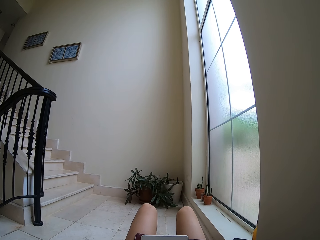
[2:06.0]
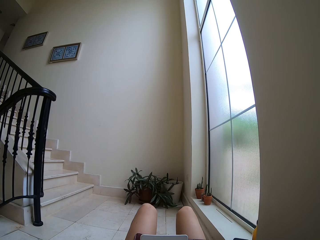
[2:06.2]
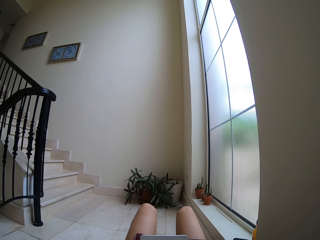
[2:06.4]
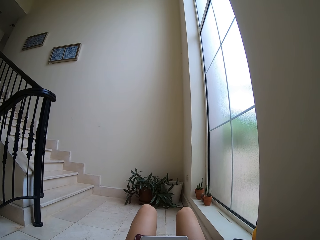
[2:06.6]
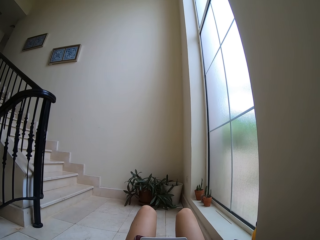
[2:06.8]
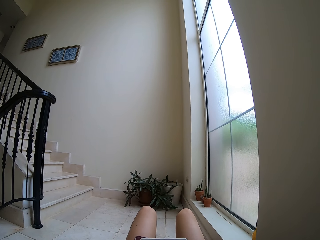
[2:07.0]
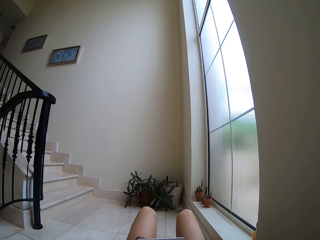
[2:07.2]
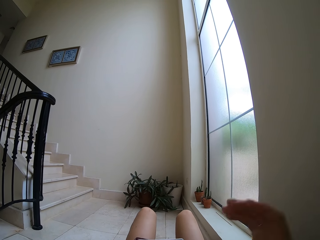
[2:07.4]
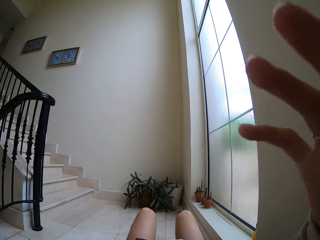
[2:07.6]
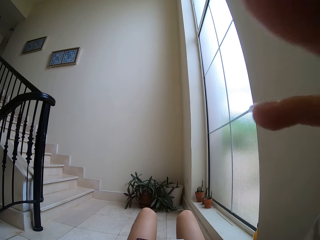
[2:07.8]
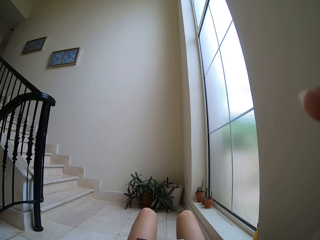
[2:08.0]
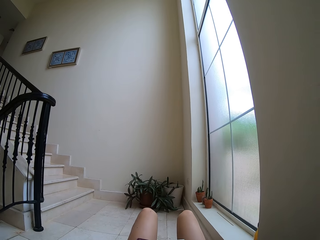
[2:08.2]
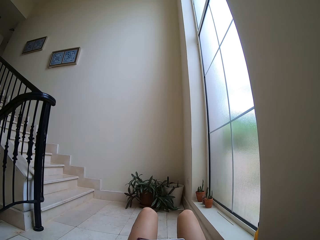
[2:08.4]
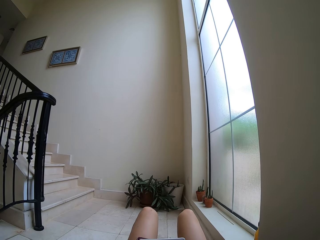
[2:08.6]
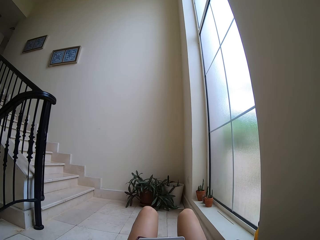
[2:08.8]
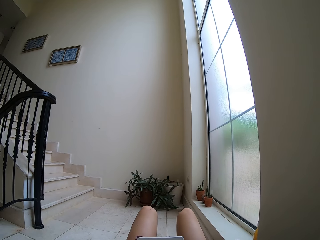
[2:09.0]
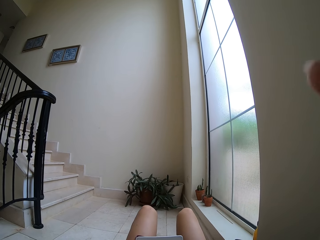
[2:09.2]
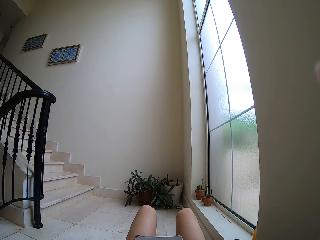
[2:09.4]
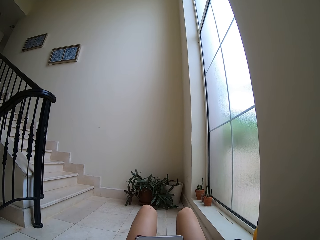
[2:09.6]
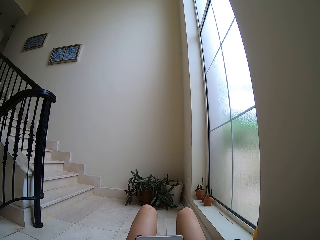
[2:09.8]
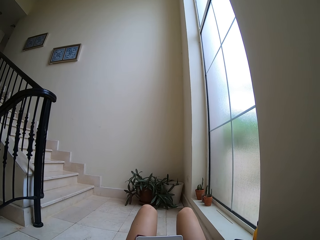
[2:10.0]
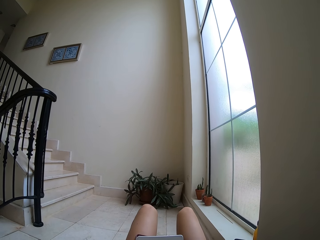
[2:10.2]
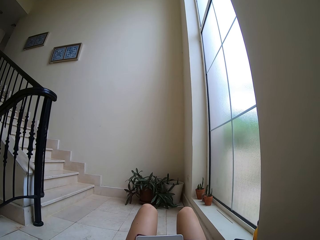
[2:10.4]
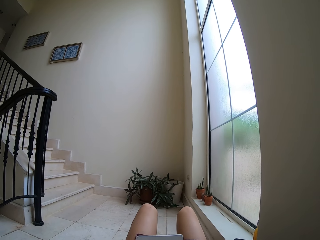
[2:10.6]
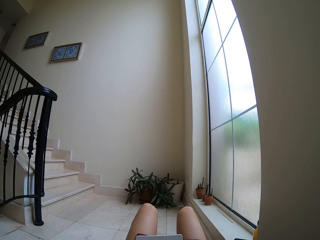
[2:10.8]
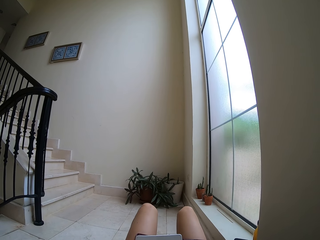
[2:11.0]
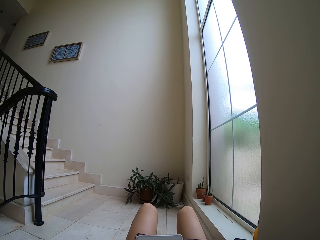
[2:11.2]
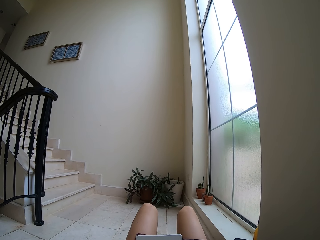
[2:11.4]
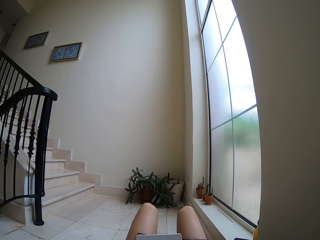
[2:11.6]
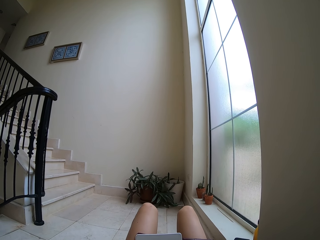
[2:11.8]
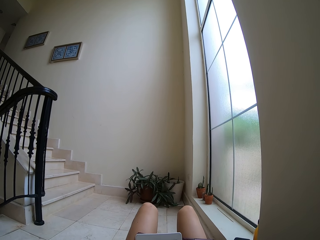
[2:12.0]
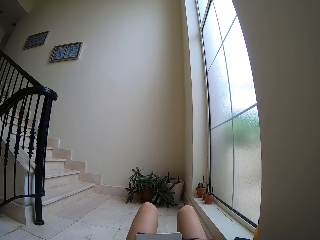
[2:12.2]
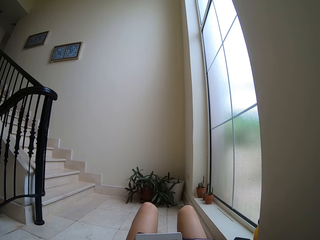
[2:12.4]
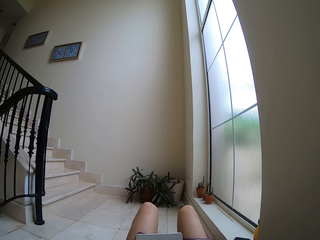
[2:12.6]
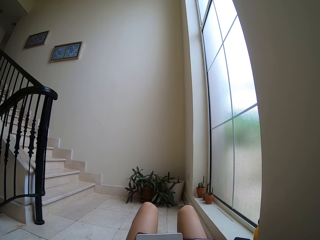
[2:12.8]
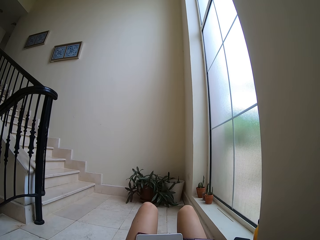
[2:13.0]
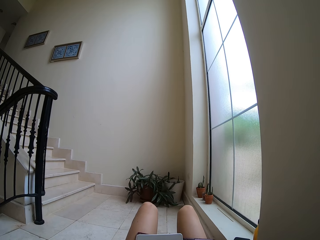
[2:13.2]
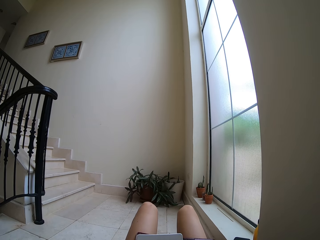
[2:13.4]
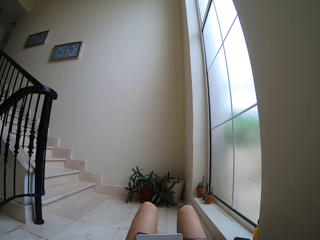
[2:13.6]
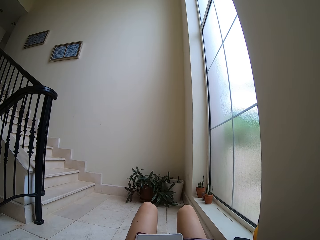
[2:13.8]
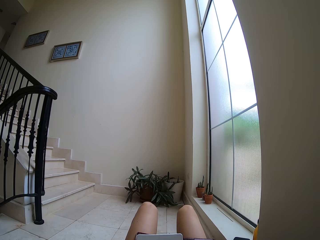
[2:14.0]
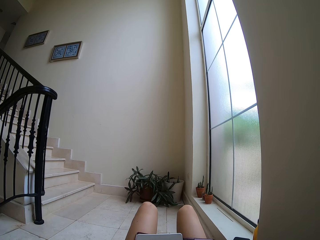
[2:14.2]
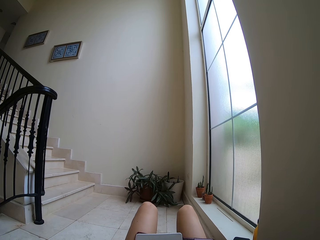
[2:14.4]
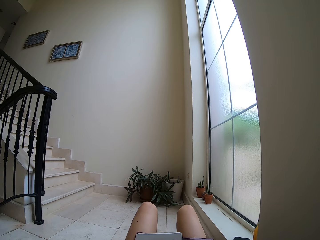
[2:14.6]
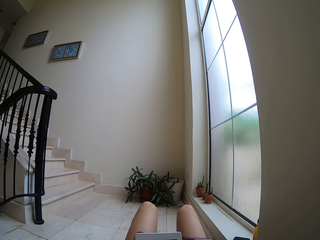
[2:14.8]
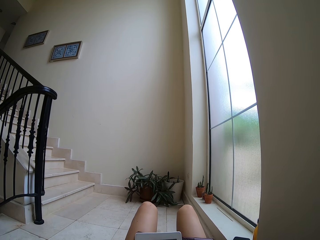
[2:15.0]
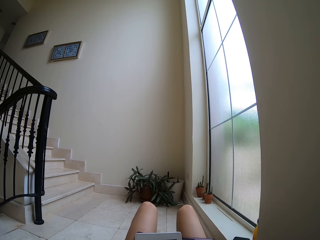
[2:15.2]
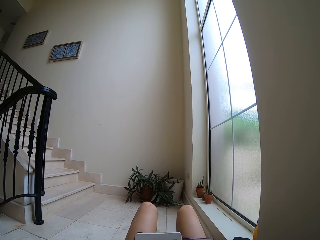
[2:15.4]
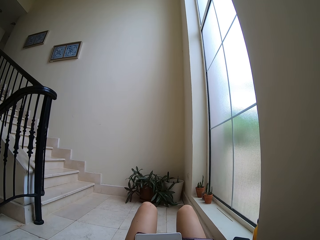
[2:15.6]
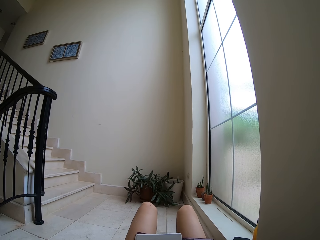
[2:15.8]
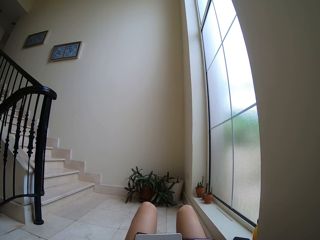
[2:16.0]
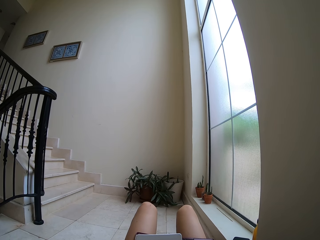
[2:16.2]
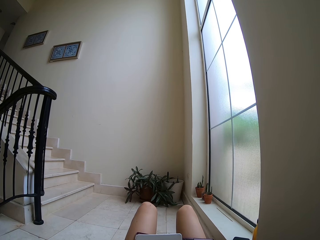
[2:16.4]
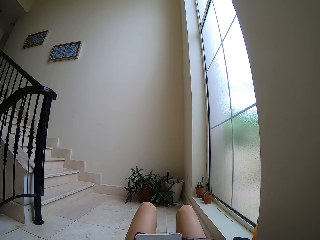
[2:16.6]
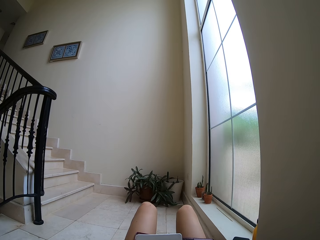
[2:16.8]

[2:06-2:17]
The camera wearer adjusts the camera. They read on the tablet.

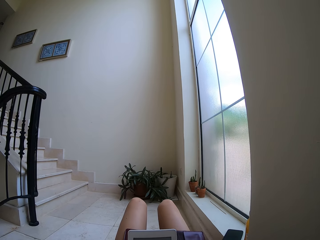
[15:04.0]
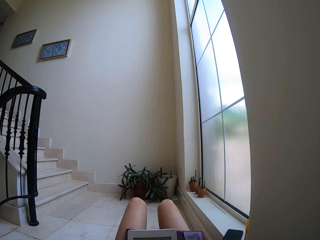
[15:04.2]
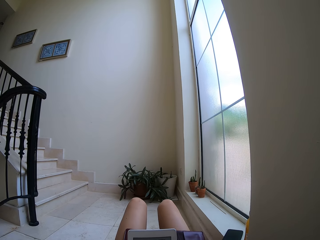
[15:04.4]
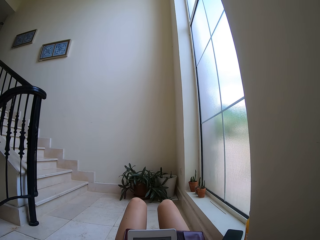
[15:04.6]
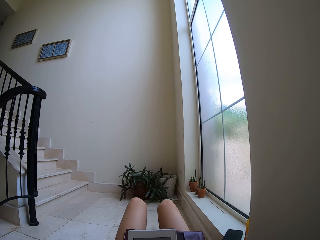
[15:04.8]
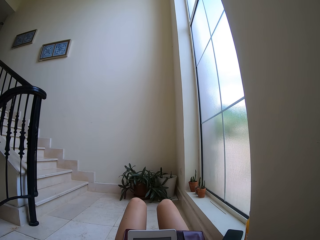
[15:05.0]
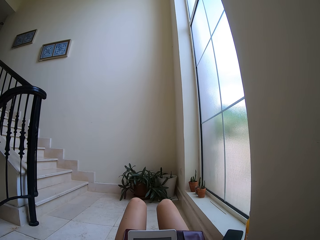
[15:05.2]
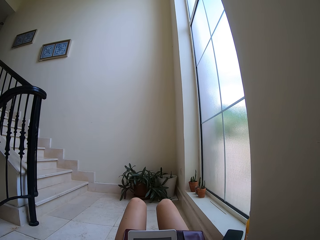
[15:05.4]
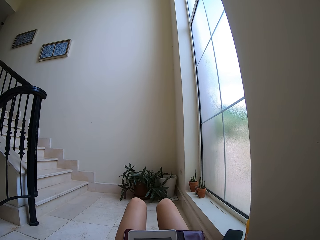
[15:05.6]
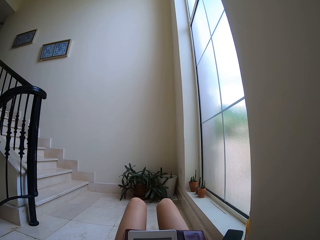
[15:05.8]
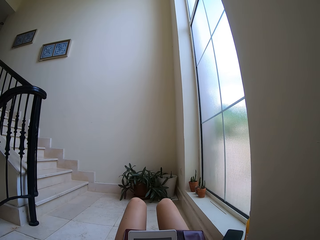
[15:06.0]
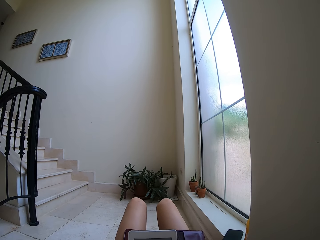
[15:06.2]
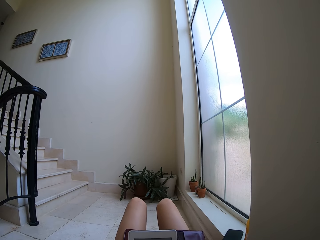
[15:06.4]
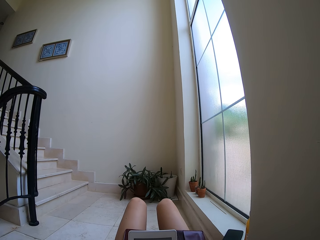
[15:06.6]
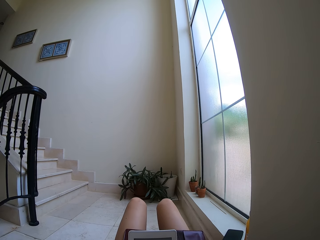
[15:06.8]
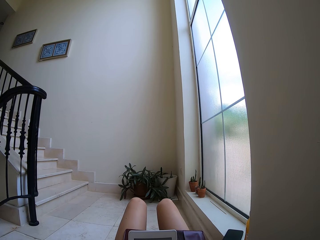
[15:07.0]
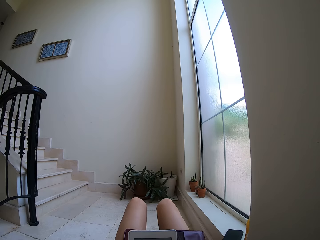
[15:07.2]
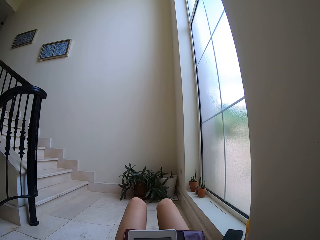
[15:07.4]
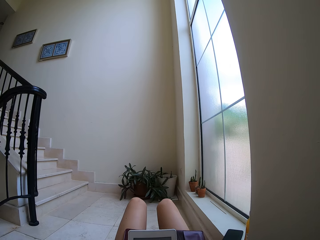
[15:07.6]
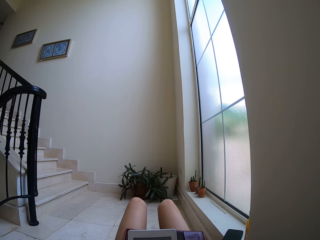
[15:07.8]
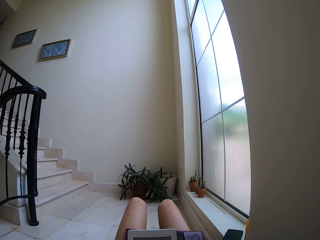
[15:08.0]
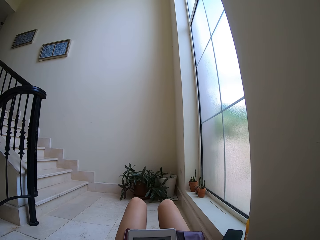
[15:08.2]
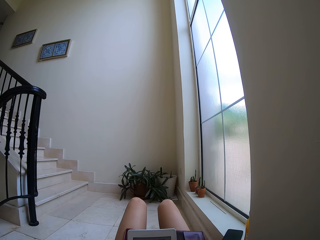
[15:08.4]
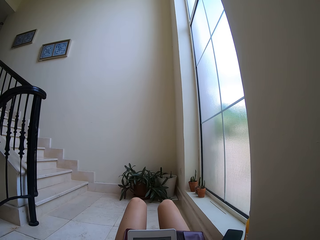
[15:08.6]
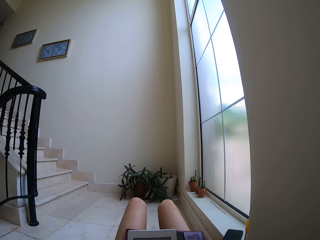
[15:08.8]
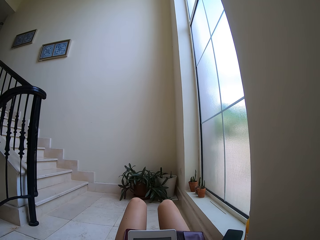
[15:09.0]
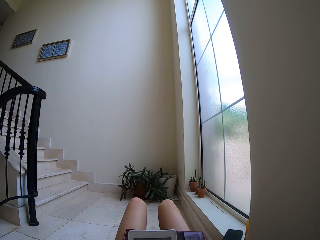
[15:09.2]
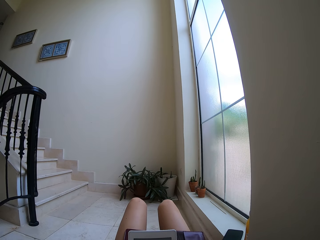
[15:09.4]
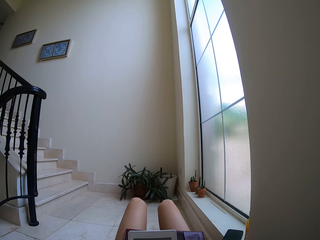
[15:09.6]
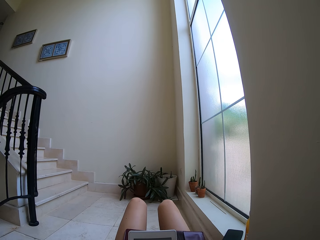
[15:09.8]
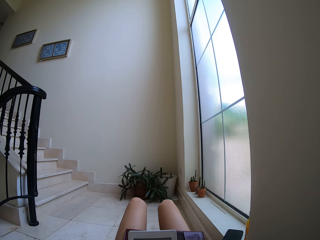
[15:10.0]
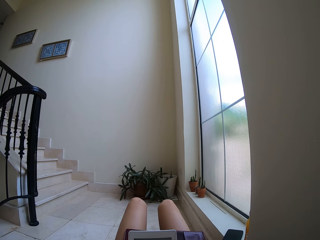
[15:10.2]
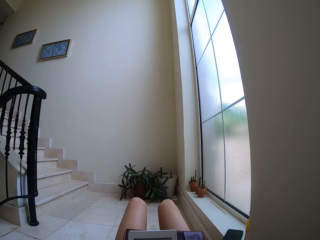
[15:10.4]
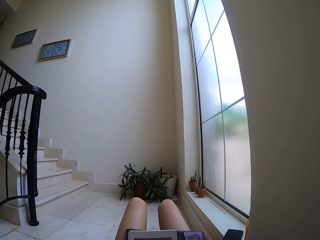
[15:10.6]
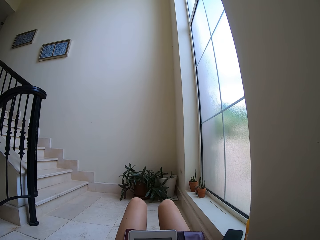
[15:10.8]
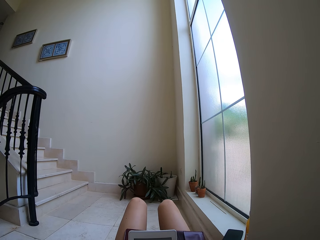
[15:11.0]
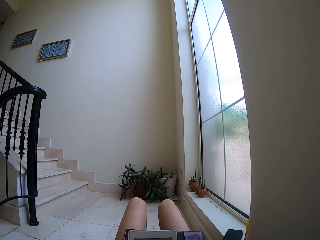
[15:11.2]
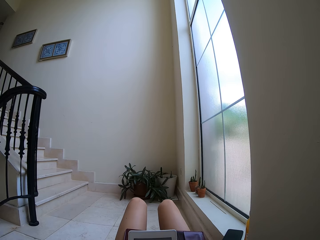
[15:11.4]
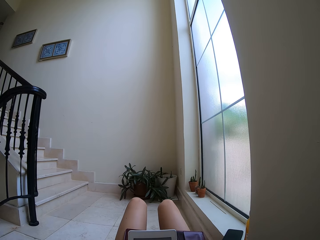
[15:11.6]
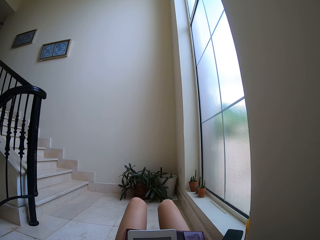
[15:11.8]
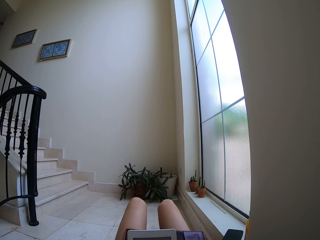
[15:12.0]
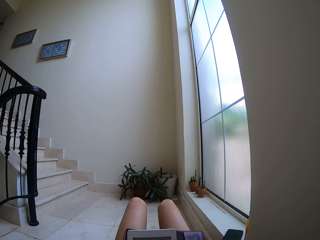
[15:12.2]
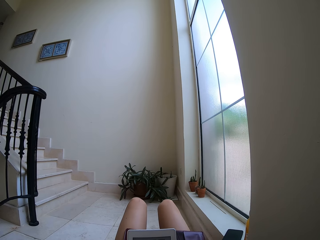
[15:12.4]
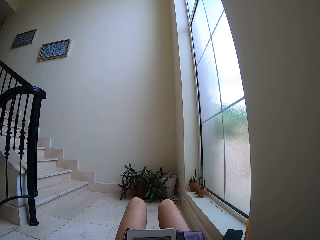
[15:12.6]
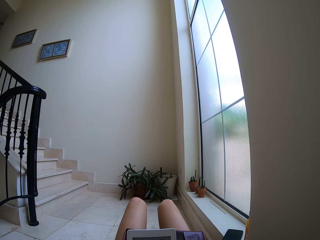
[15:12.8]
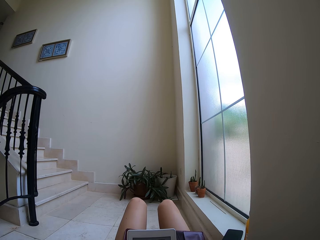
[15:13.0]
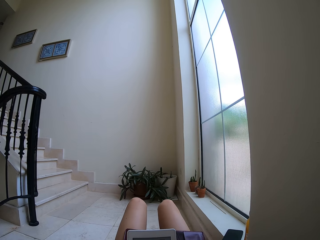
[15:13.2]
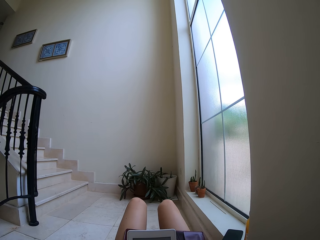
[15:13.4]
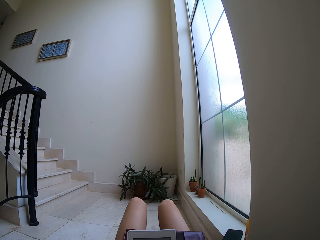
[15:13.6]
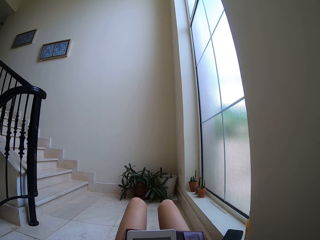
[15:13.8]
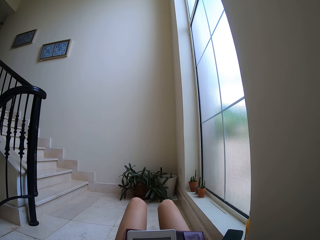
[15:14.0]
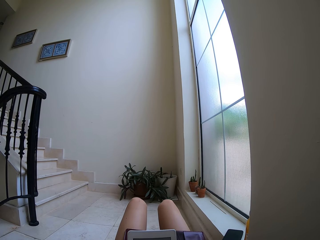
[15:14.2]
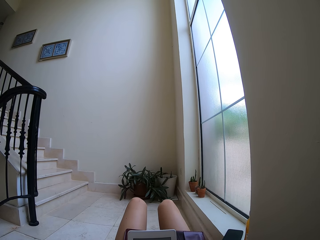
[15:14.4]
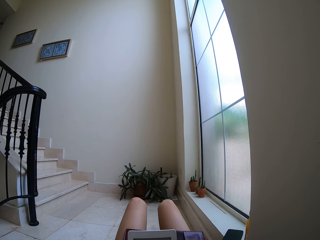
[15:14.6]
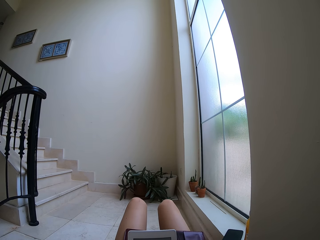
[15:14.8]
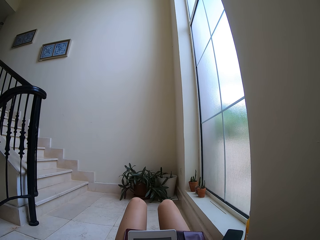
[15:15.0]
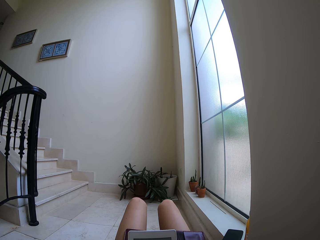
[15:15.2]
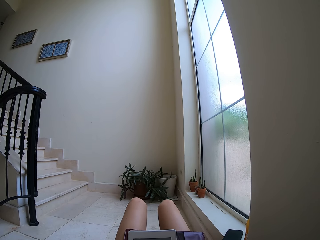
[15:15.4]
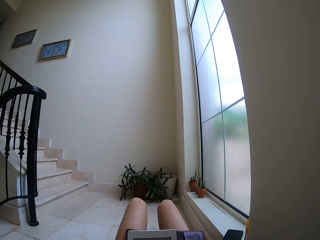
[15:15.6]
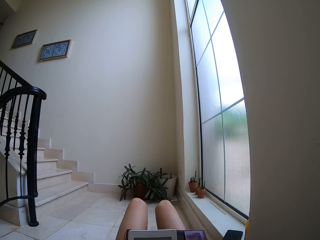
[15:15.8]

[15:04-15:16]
The camera wearer holds the tablet on the lap.
